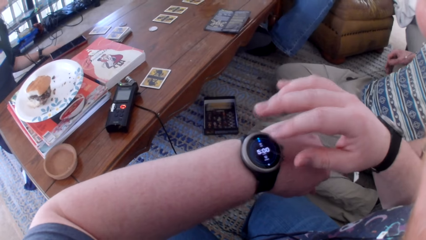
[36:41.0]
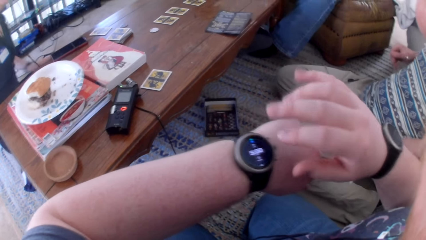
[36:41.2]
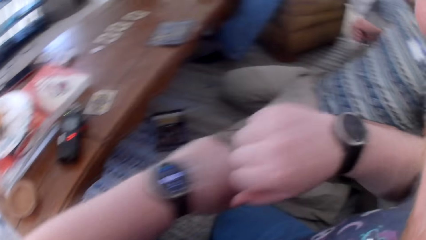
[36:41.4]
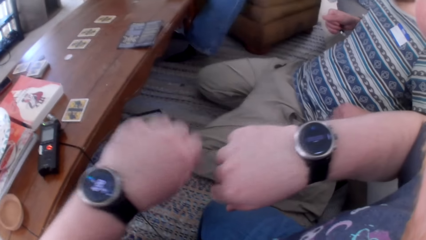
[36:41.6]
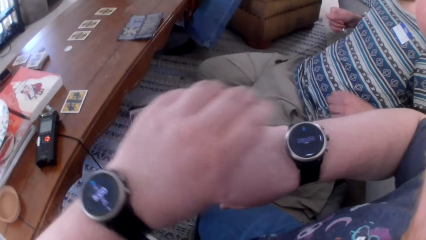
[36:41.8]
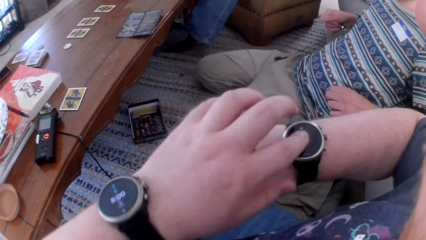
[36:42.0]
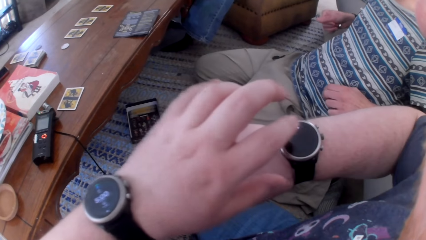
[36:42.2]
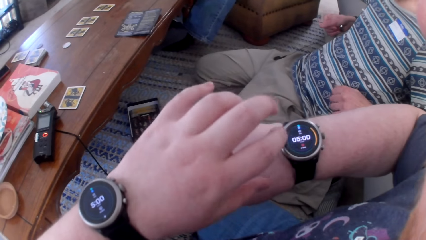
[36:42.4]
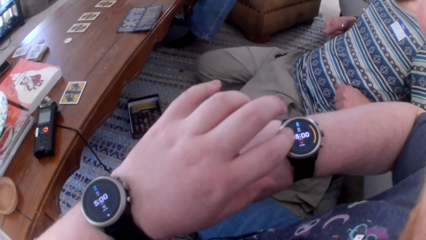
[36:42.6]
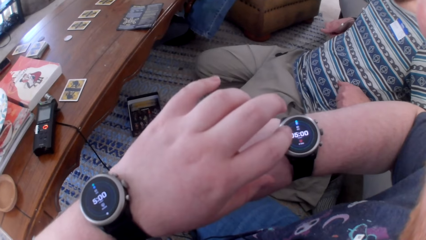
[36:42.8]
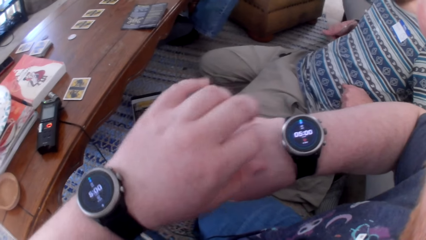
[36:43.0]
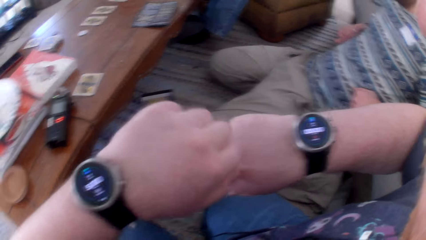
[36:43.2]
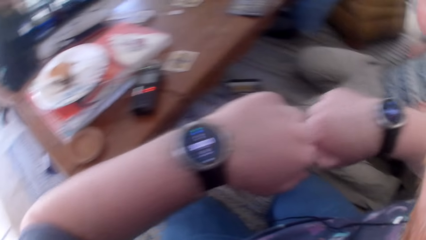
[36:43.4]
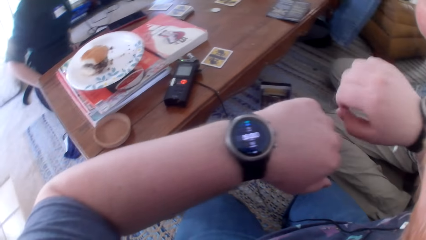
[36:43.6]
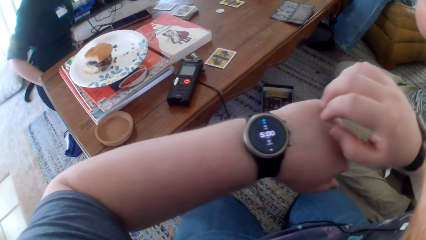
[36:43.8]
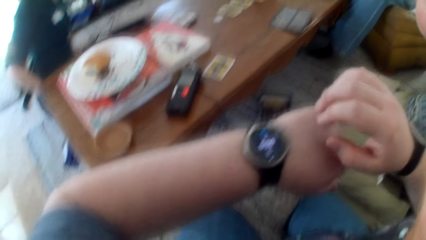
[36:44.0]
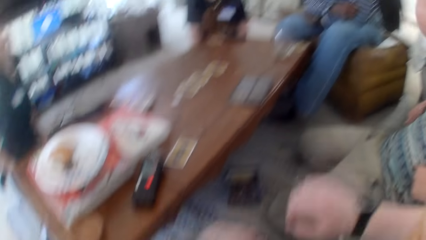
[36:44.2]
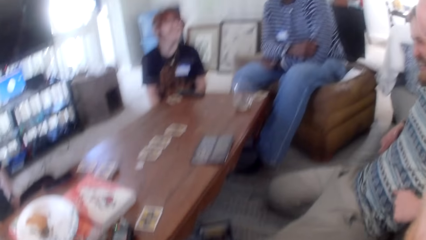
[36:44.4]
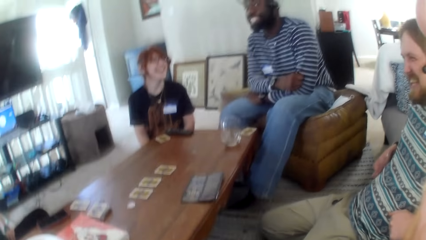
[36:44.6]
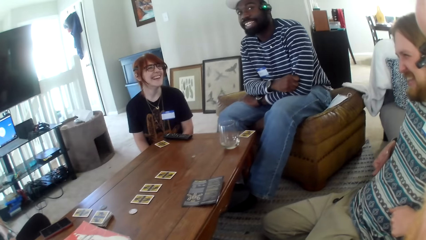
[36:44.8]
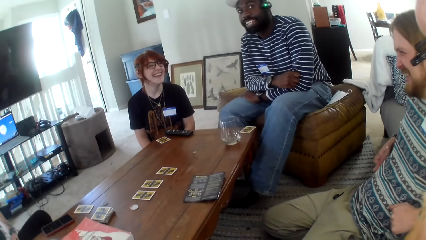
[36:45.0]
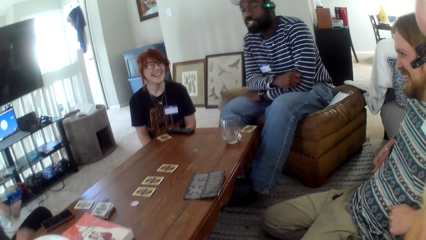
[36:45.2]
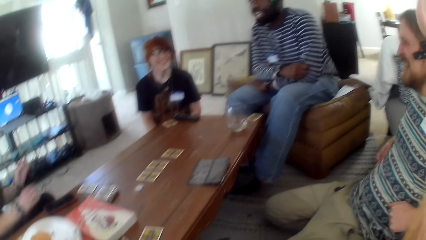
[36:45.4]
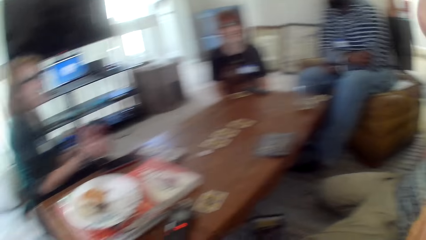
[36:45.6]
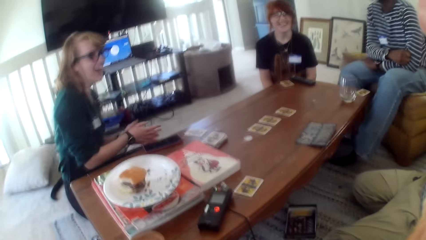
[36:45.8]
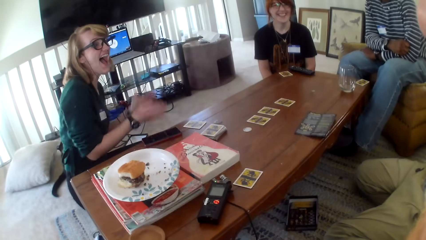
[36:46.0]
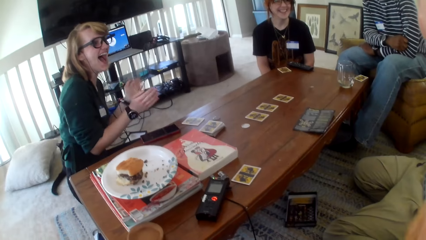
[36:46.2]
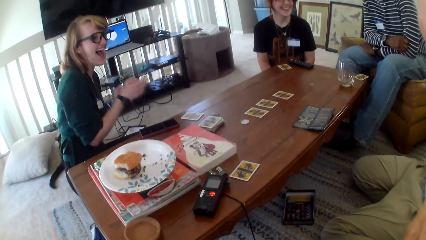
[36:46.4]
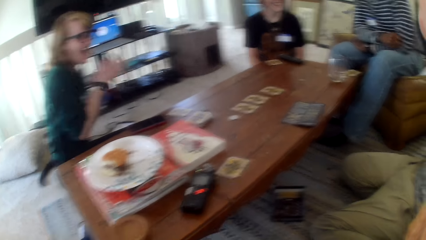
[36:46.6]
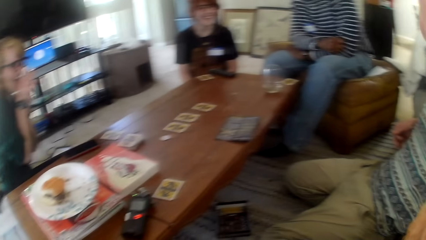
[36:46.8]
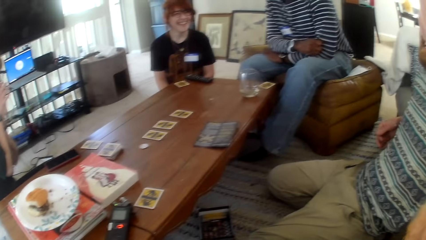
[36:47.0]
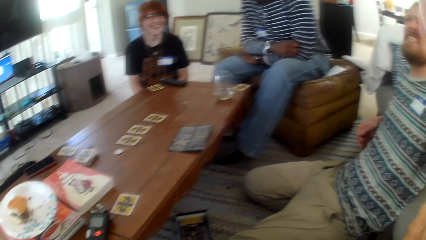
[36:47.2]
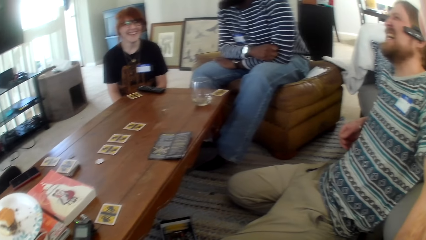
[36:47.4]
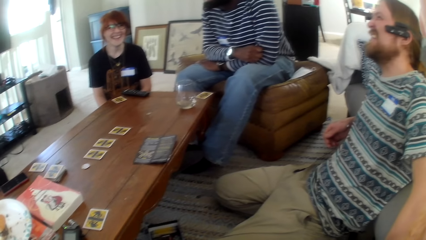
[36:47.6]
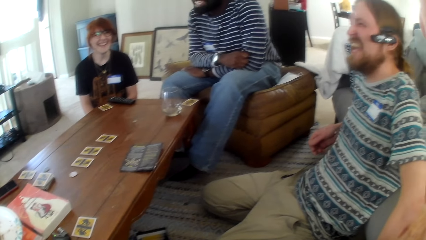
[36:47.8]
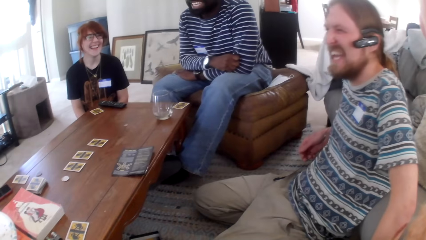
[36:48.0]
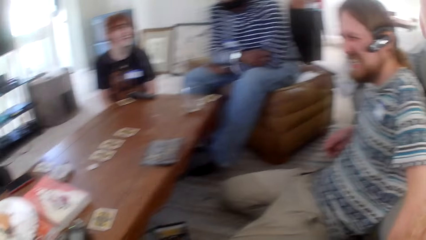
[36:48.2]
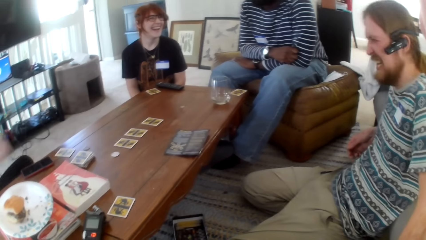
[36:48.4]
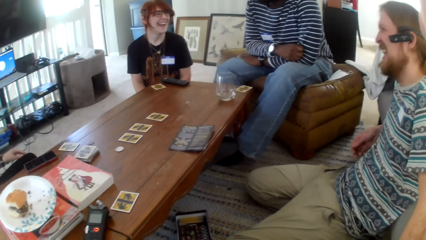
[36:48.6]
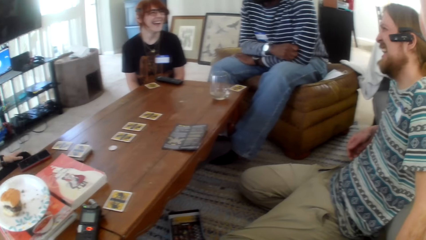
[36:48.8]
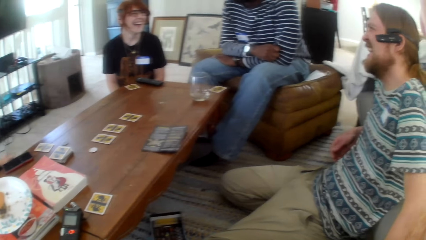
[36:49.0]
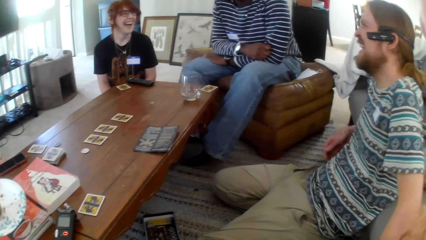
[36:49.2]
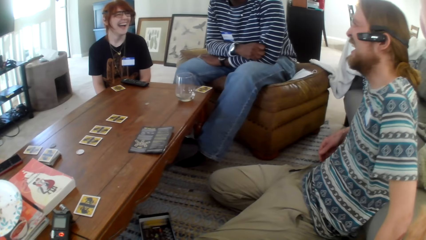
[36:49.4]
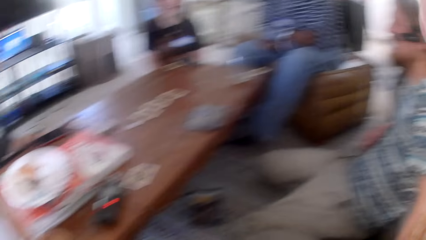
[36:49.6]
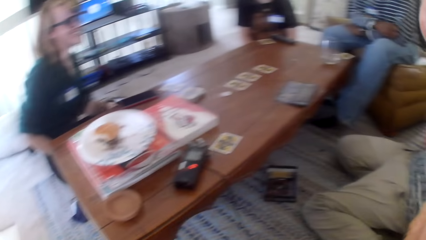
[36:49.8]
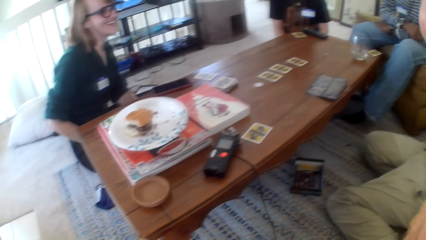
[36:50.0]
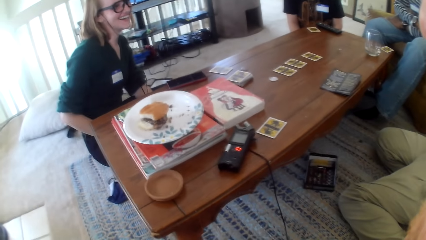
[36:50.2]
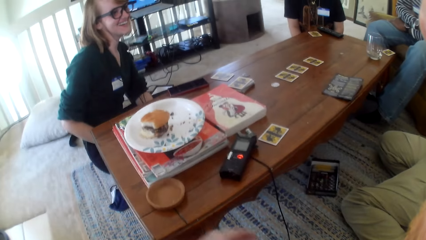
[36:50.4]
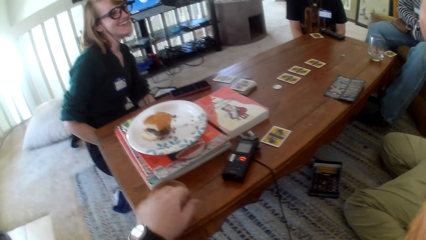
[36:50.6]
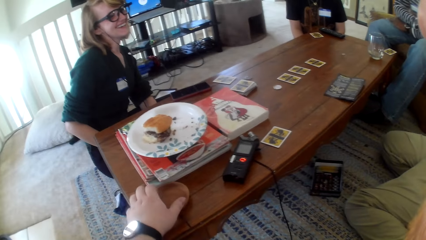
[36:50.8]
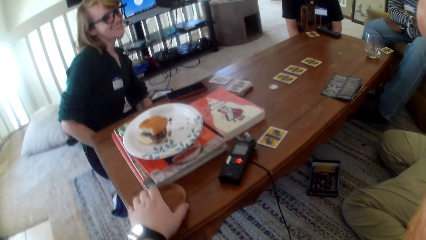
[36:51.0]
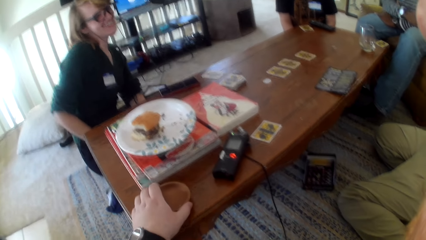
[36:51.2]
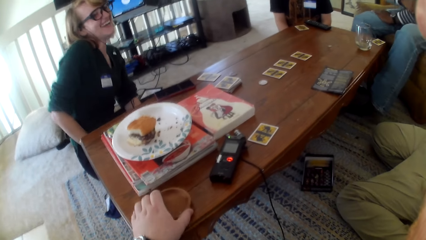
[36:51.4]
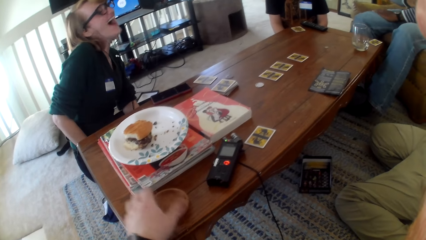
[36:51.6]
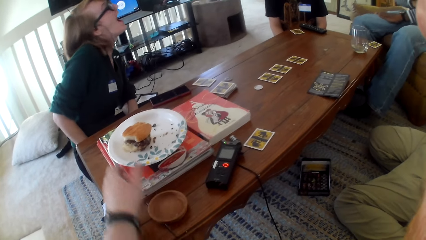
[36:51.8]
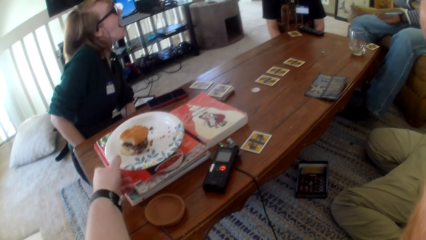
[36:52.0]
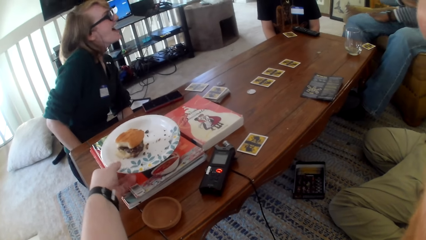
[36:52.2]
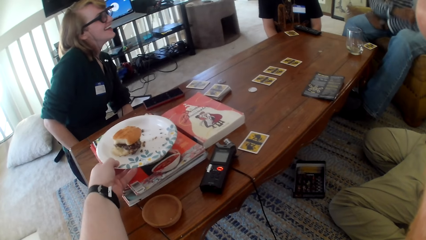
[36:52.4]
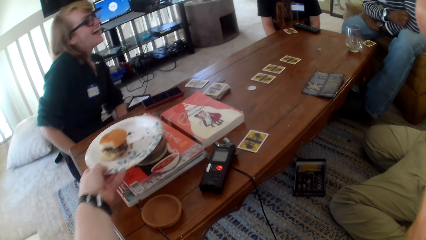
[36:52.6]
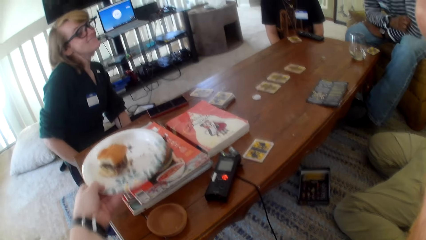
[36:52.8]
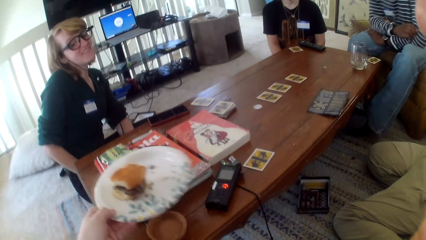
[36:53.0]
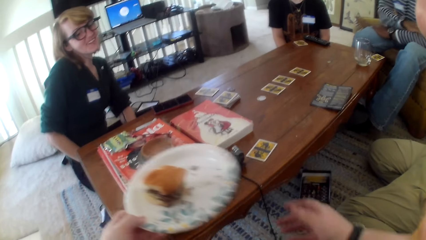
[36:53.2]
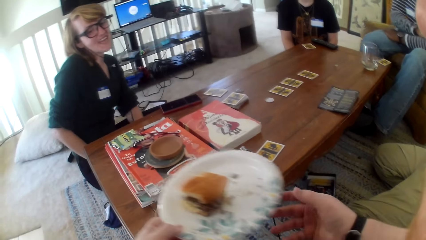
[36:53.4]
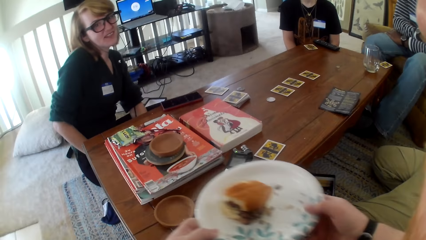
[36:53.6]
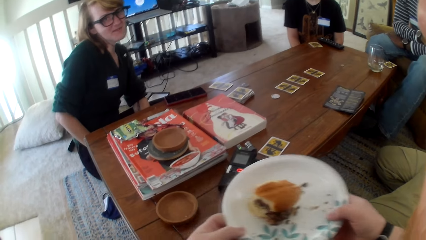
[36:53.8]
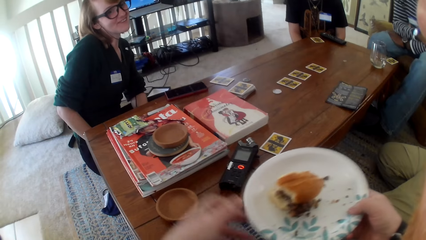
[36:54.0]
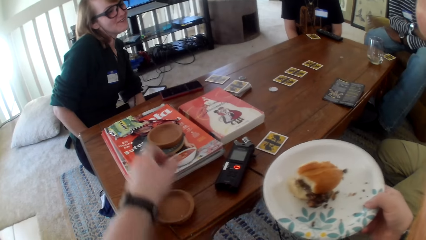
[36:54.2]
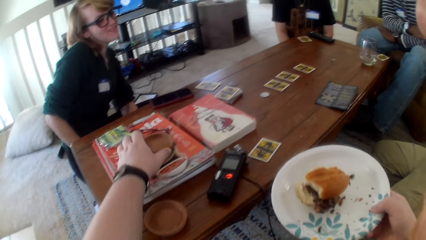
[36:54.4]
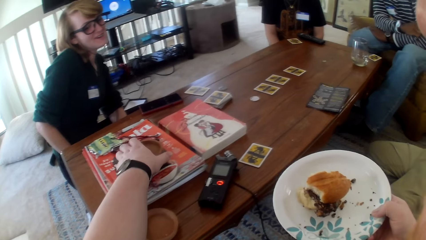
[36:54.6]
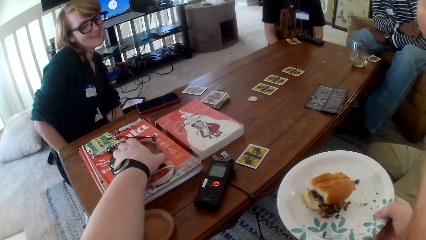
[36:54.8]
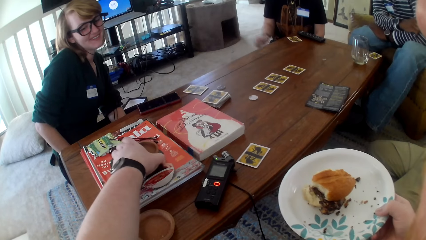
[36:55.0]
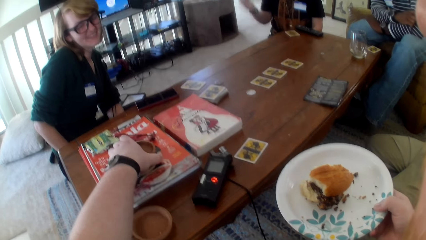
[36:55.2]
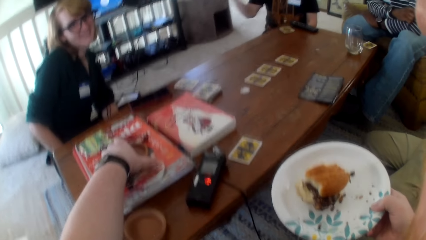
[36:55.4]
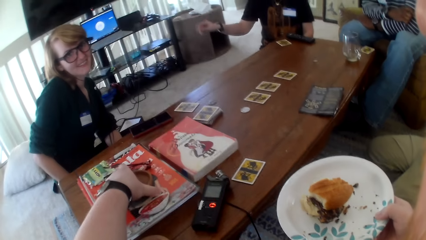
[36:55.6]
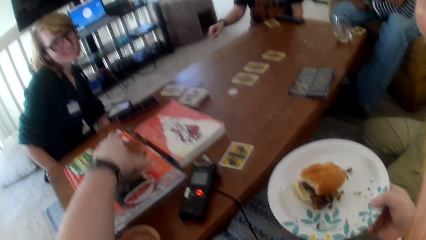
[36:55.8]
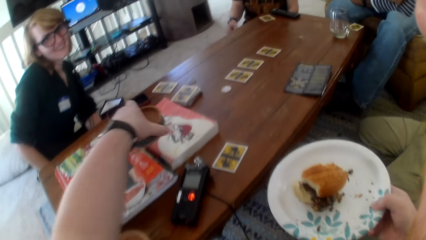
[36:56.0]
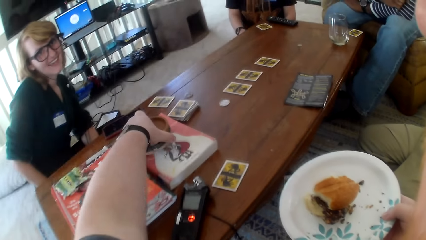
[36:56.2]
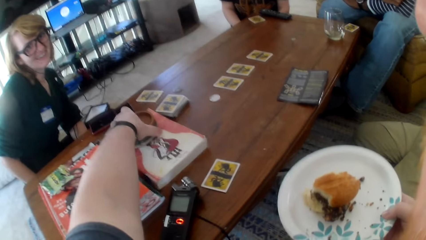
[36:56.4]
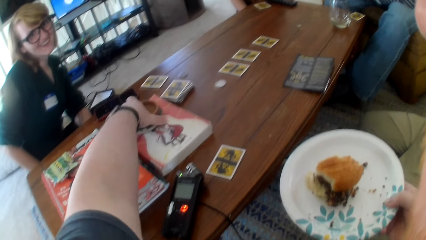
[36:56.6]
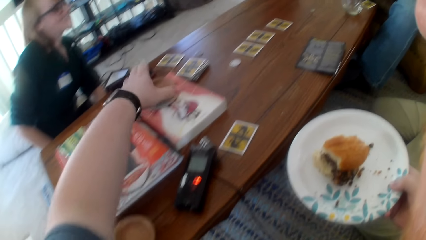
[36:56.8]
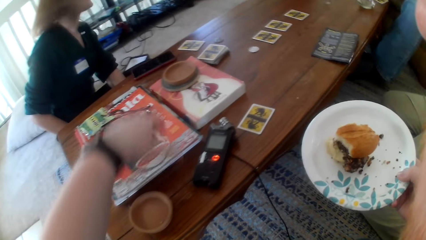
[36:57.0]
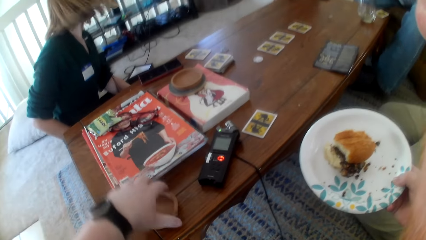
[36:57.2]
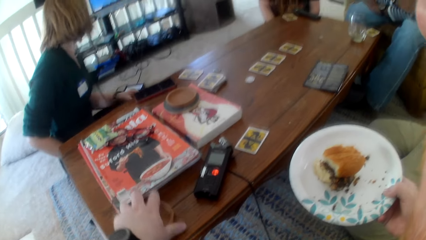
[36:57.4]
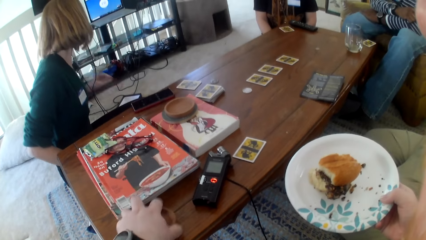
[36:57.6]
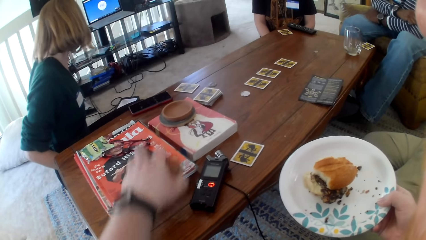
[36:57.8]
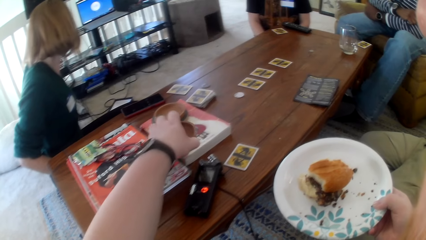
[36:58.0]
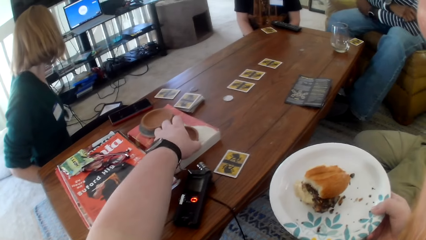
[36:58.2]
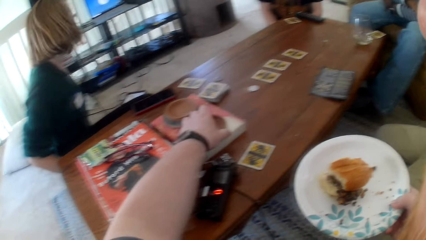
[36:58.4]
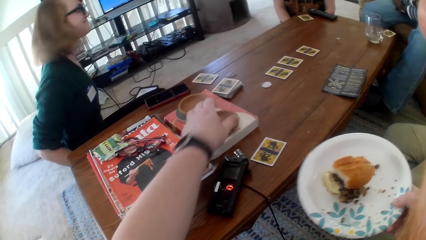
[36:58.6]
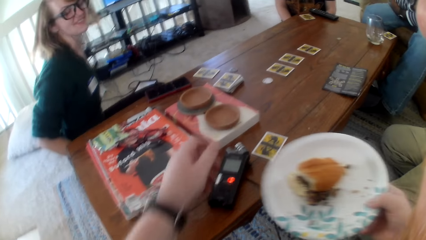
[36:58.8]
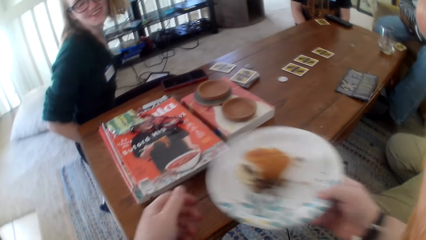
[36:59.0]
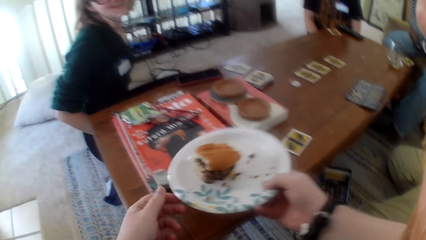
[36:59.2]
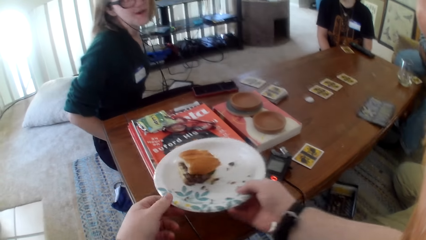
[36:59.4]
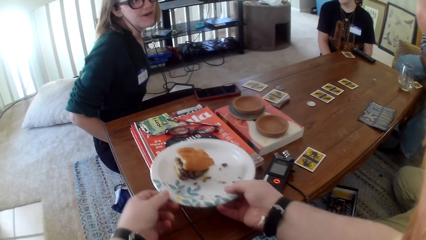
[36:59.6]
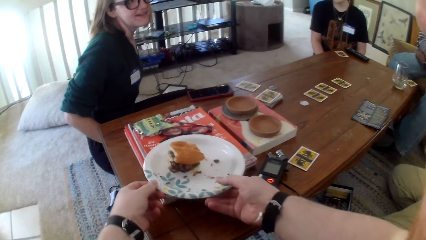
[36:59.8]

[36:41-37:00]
The camera wearer moves a hand. They tap at the watch. They move a hand. A man talks. A woman laughs. Another man talks. The woman laughs. The camera wearer touches a lid from the table. The woman laughs. The camera wearer picks the plate from the table. They move the plate. They pick the lid from the table. They talk. They move the lid around the table. The woman talks. The camera wearer moves the lid around the table. They place the plate on the table.
